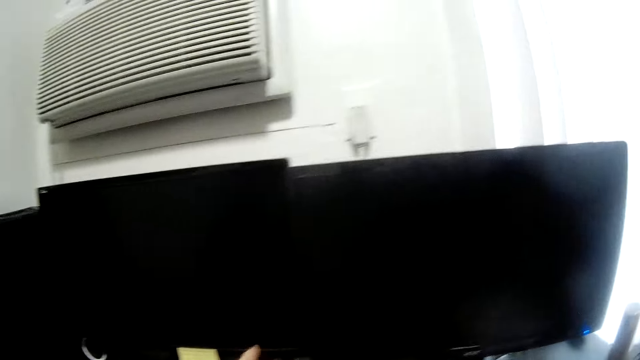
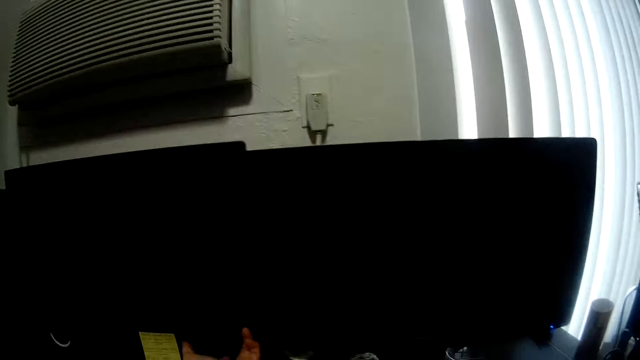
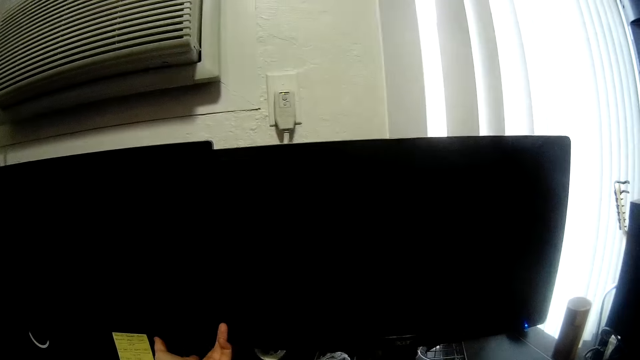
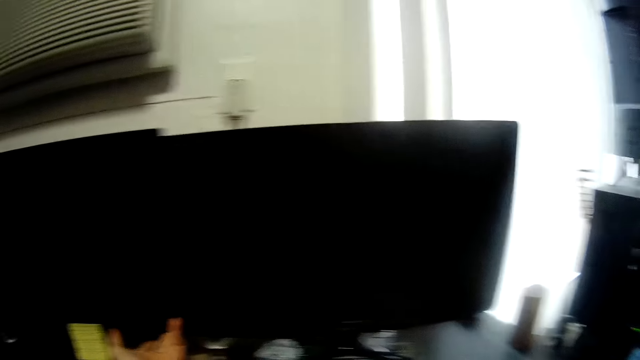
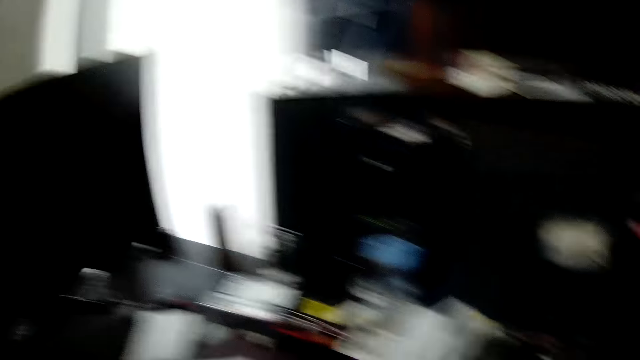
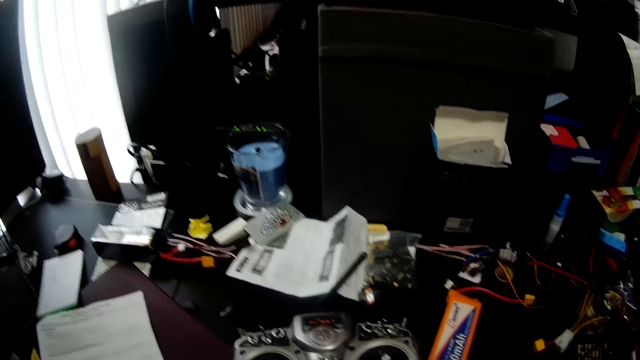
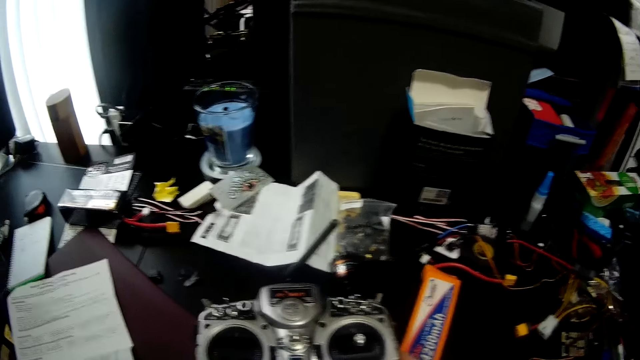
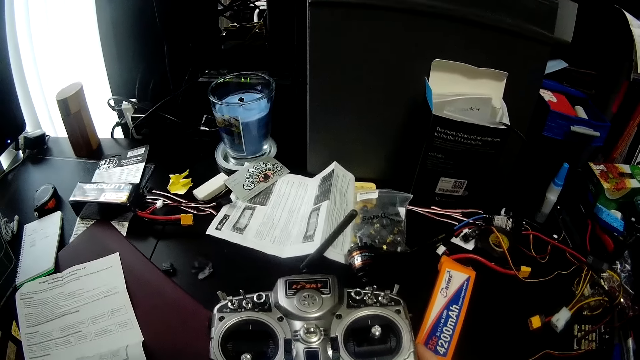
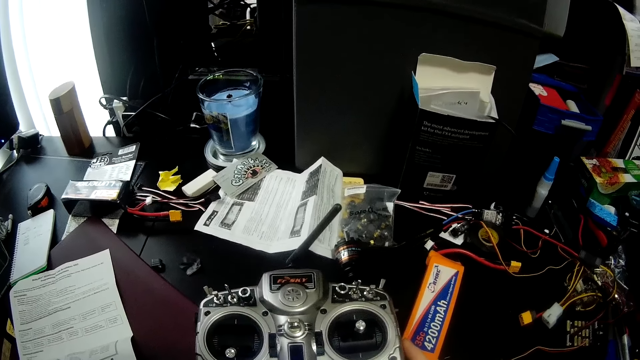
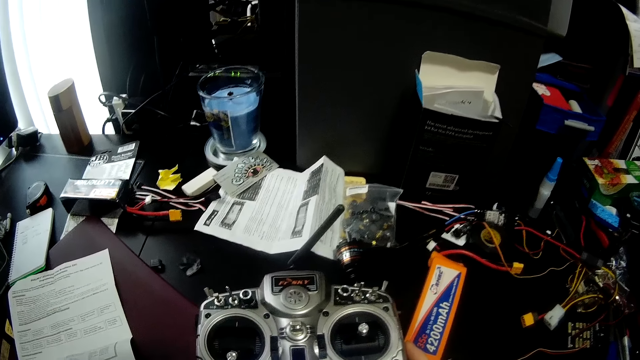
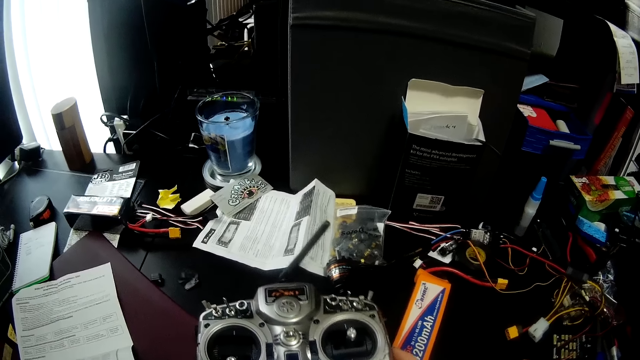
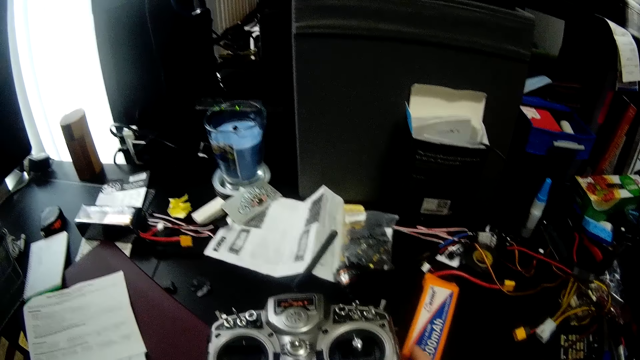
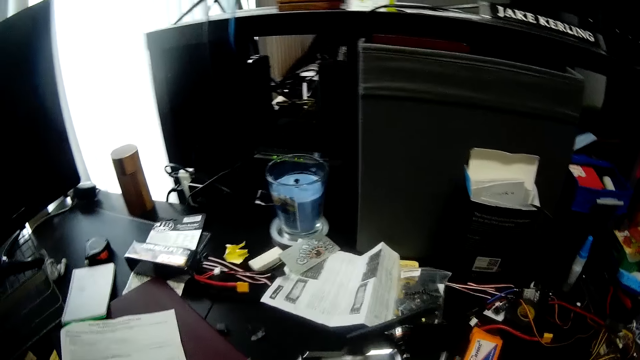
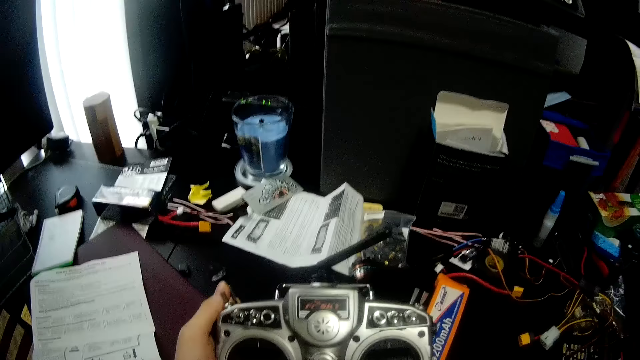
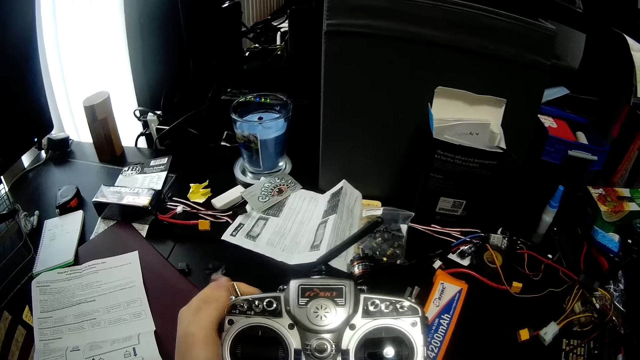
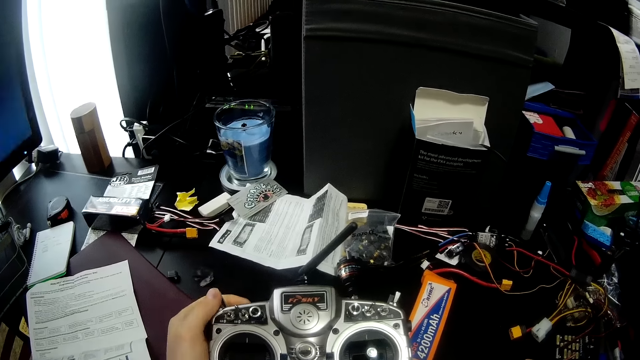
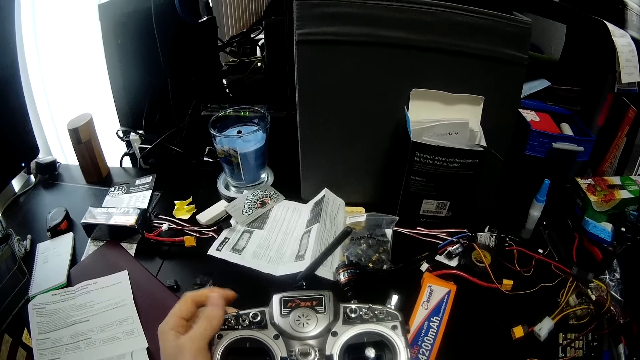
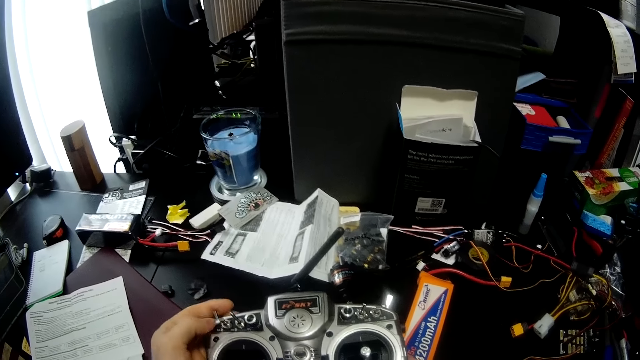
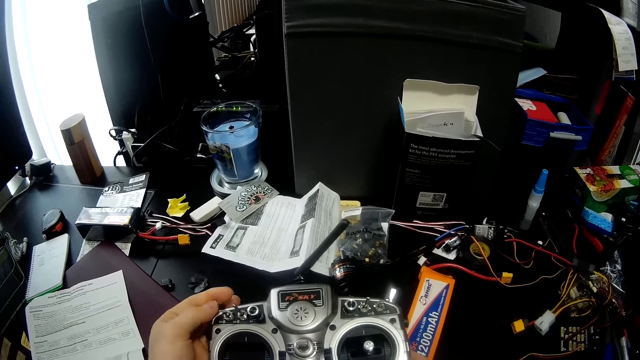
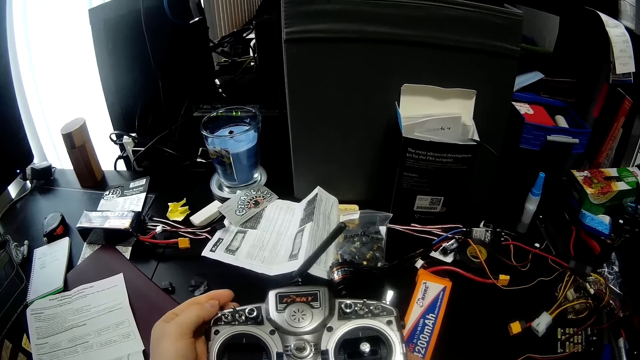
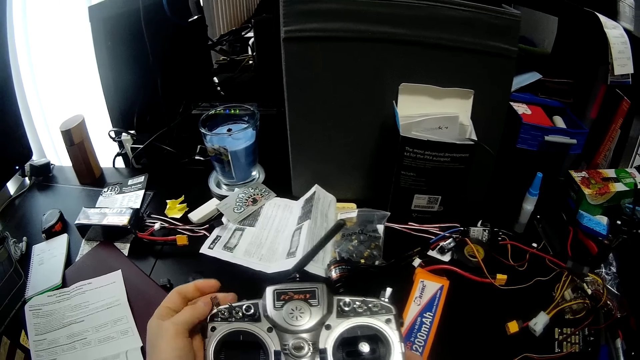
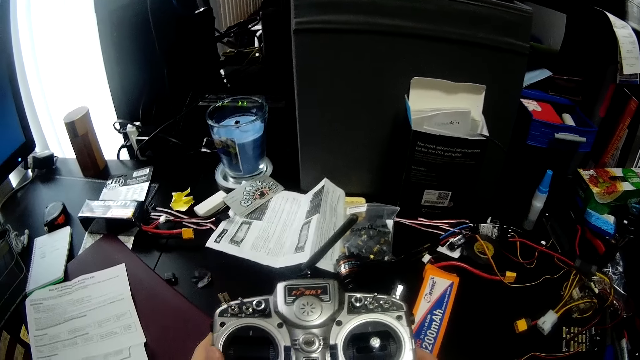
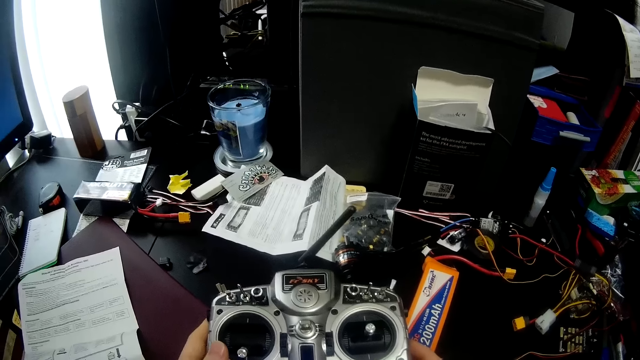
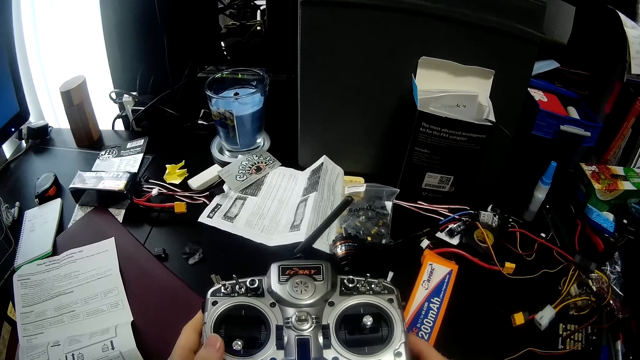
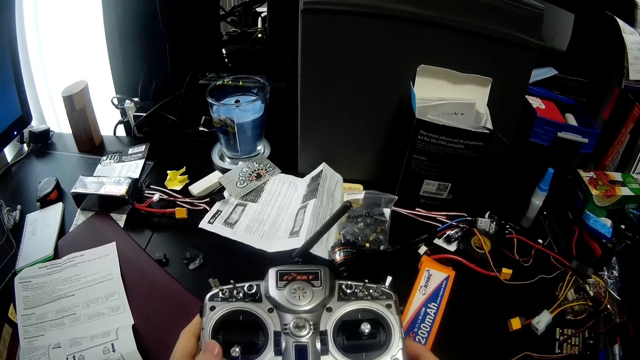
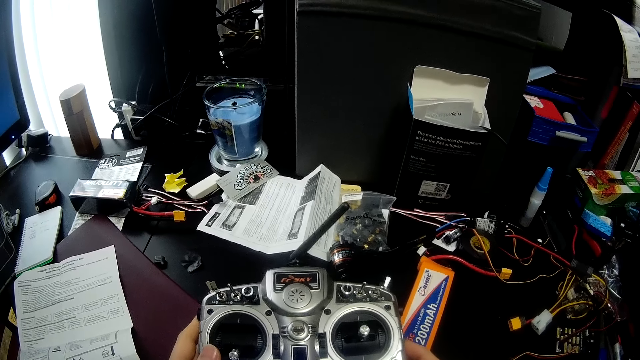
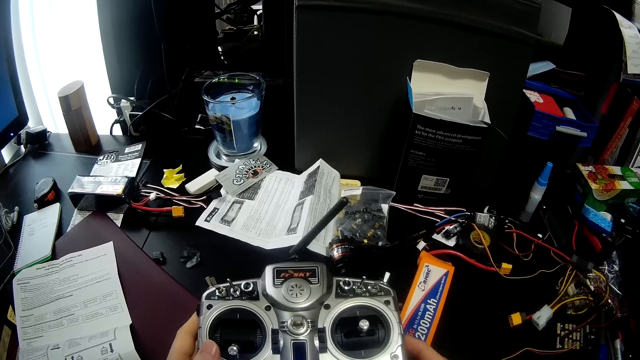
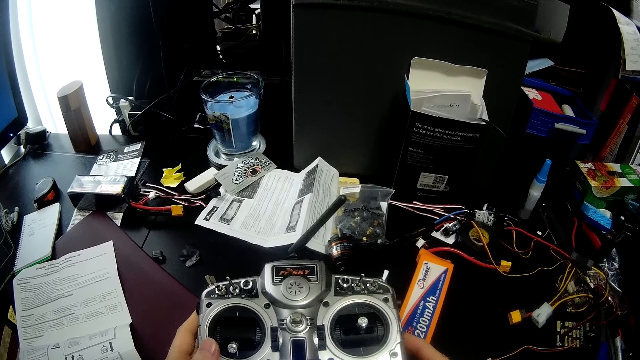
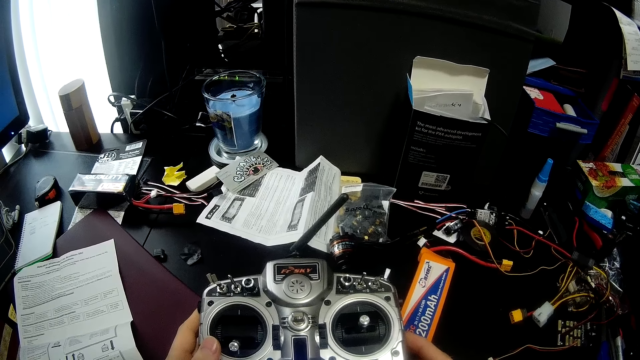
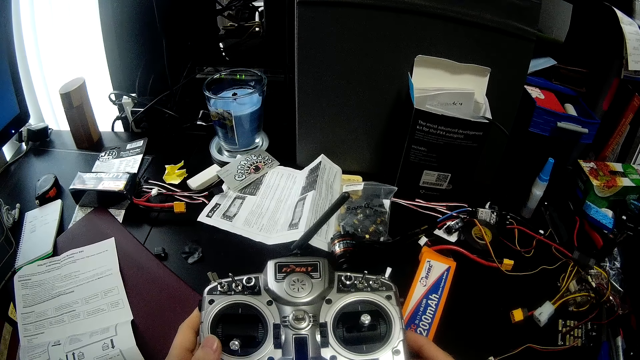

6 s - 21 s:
The camera wearer turns on the monitor. He looks at the radio transmitter on the table. He picks up the radio transmitter from the table with his two hands. He operates something. He holds something with both hands.

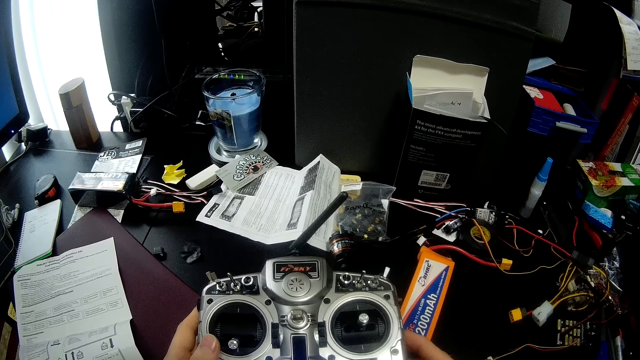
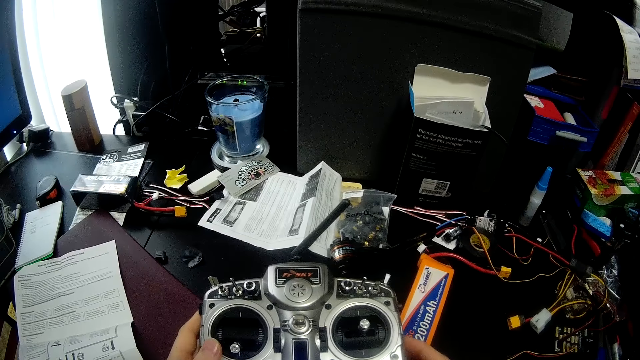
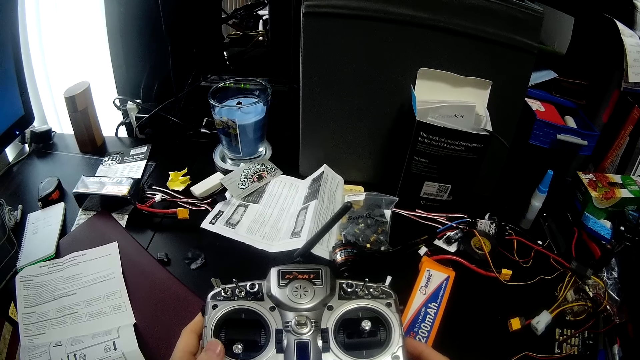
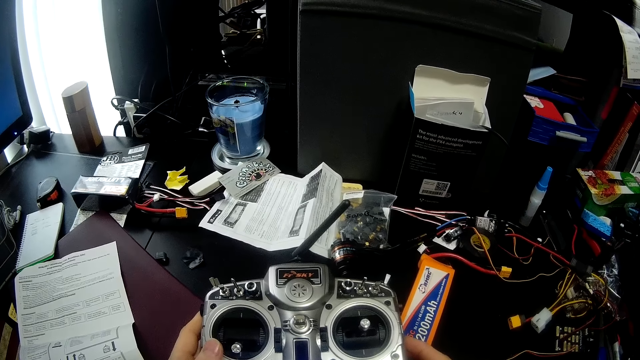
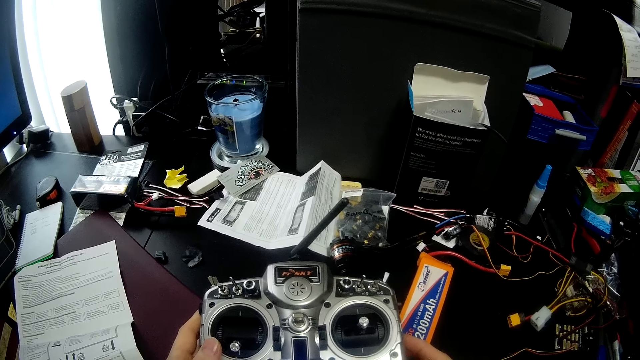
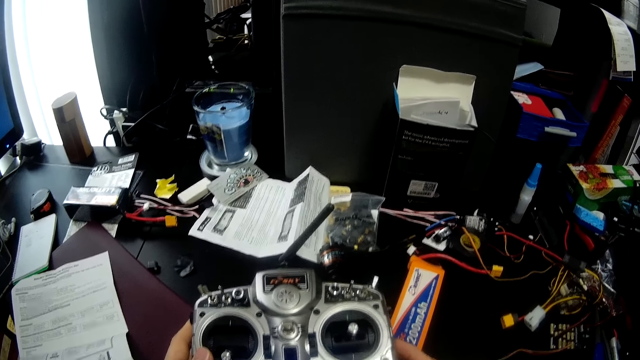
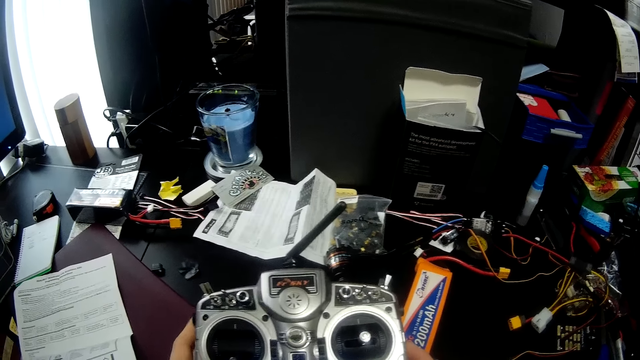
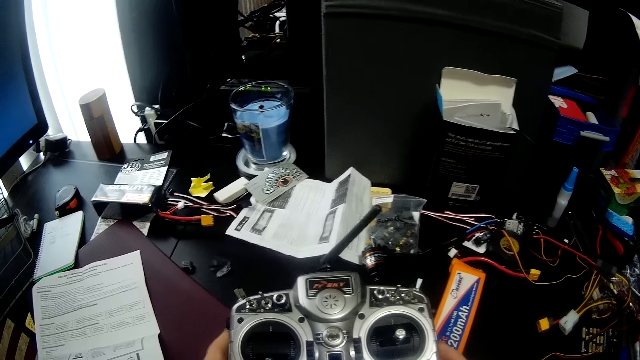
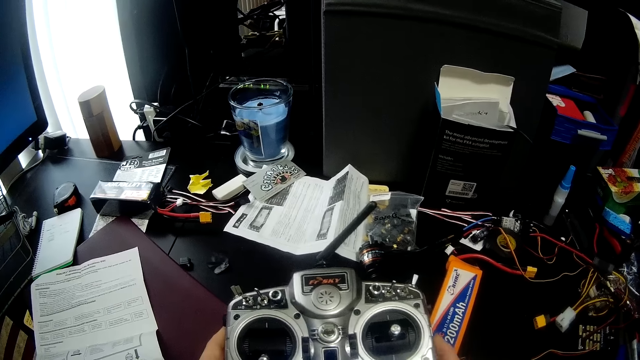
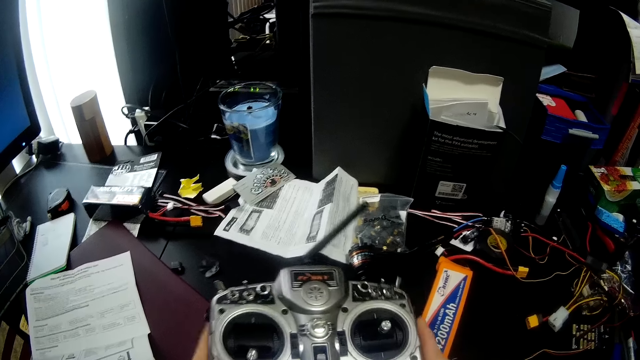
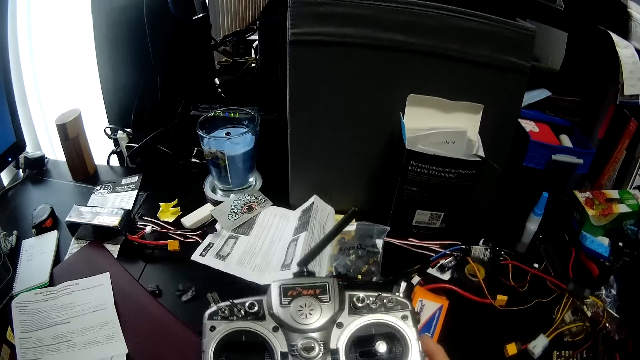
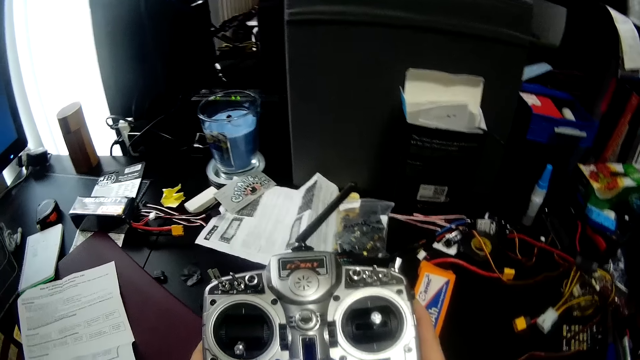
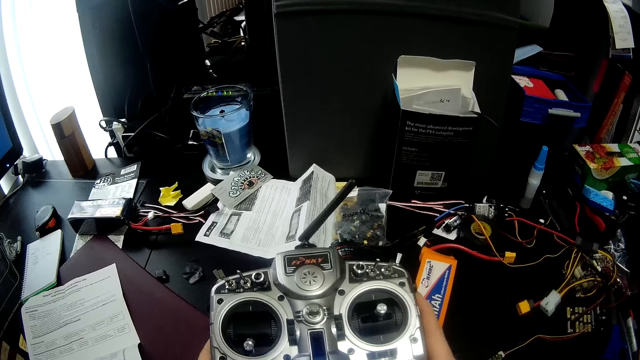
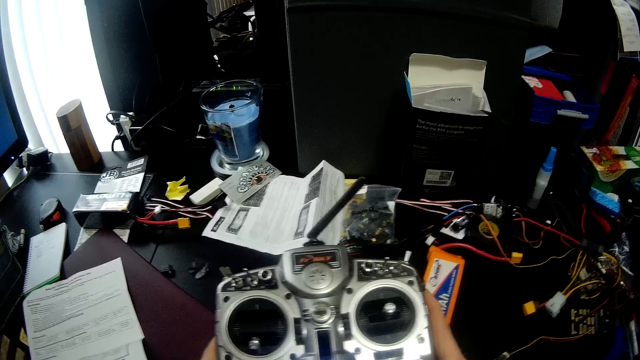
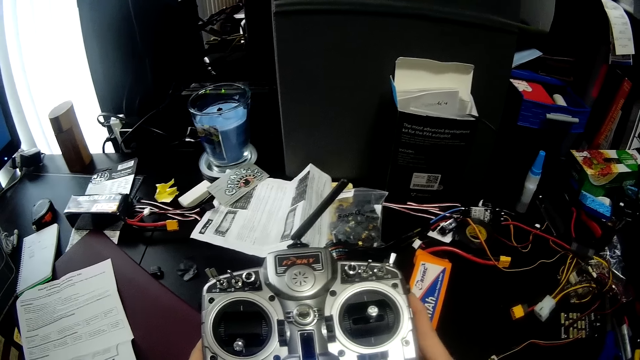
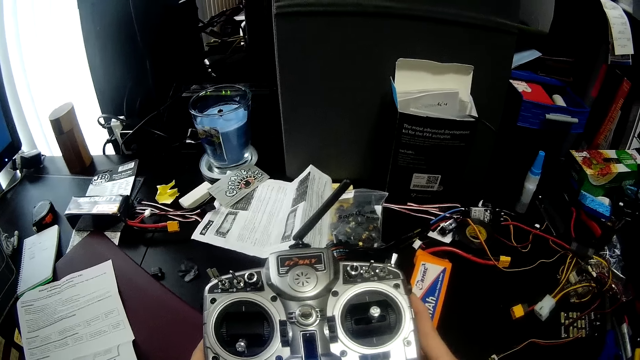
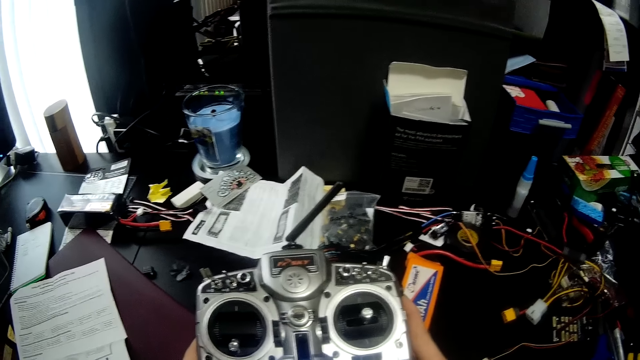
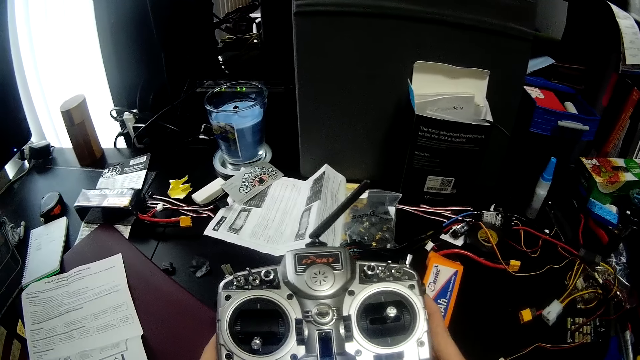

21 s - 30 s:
The camera wearer lifts something. They hold something with both hands.
